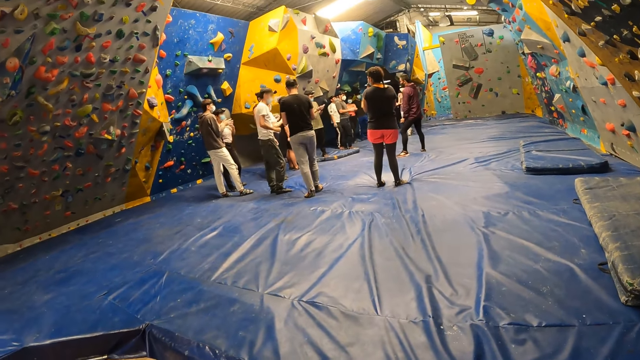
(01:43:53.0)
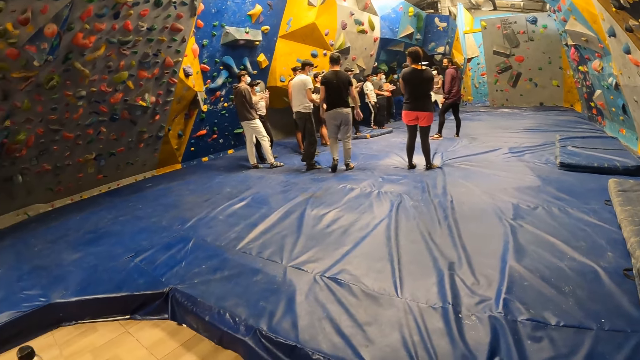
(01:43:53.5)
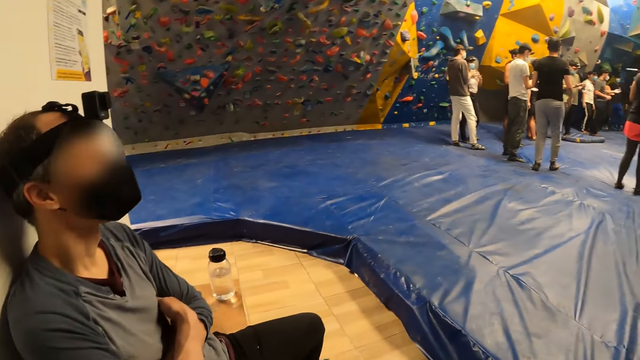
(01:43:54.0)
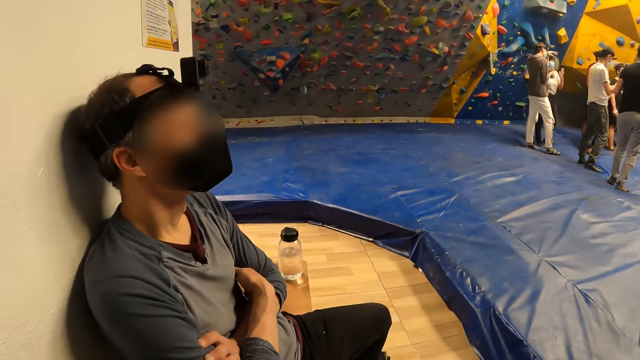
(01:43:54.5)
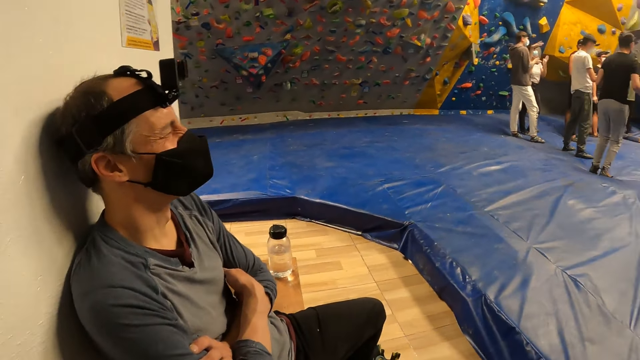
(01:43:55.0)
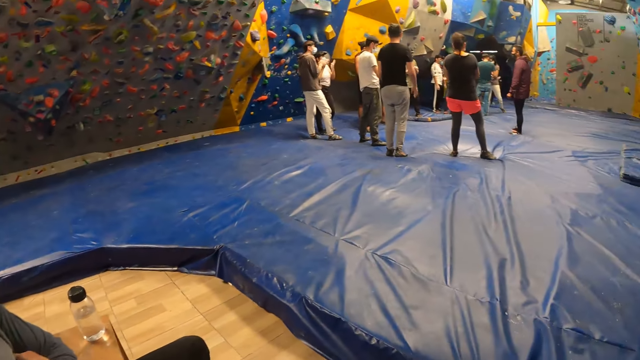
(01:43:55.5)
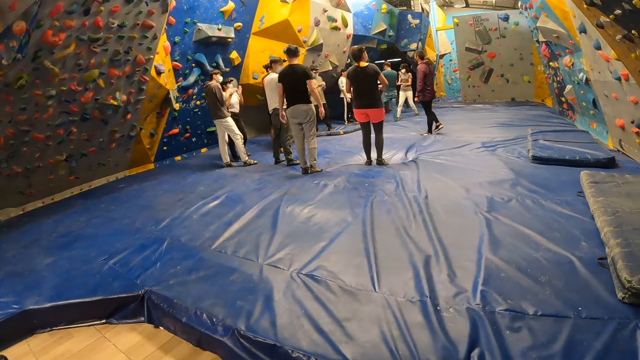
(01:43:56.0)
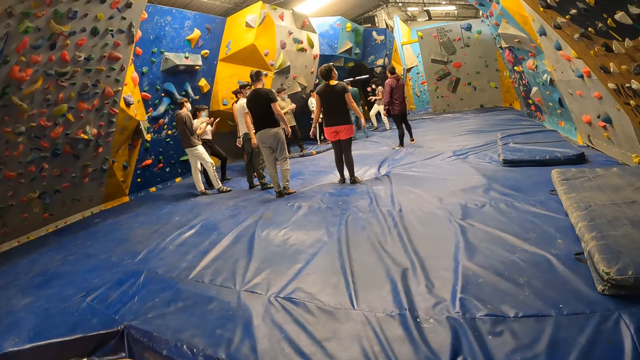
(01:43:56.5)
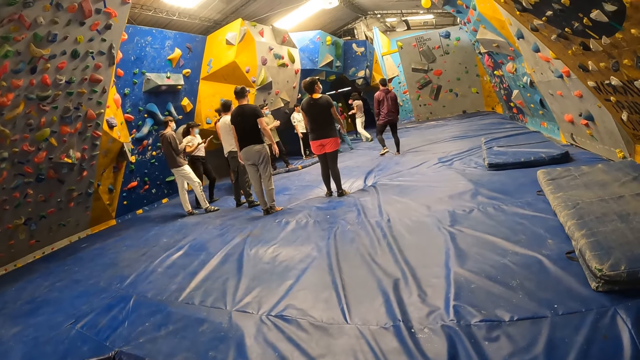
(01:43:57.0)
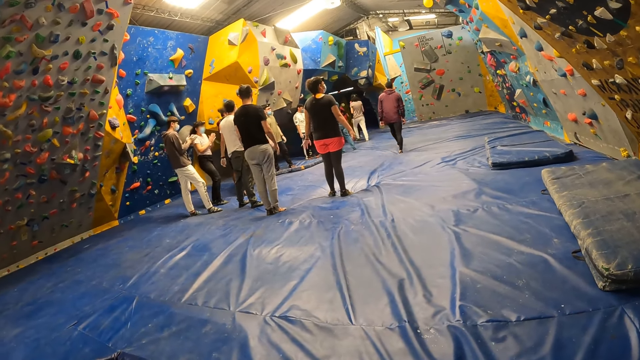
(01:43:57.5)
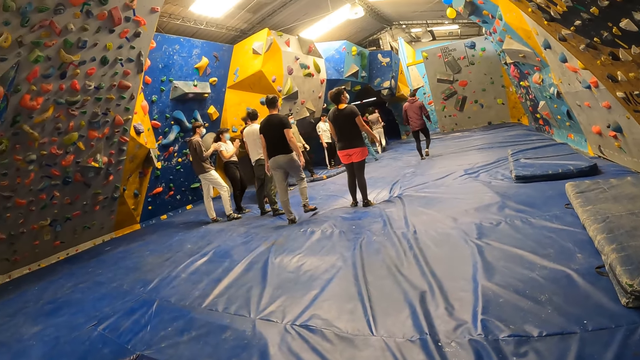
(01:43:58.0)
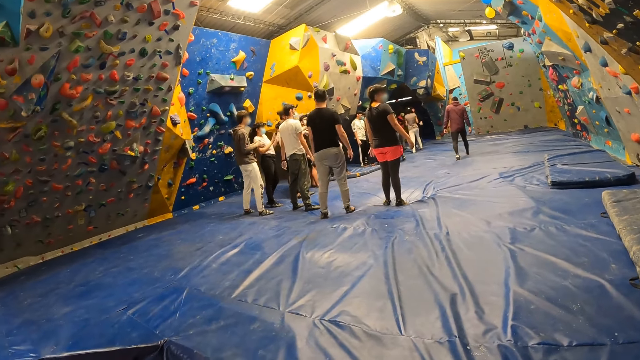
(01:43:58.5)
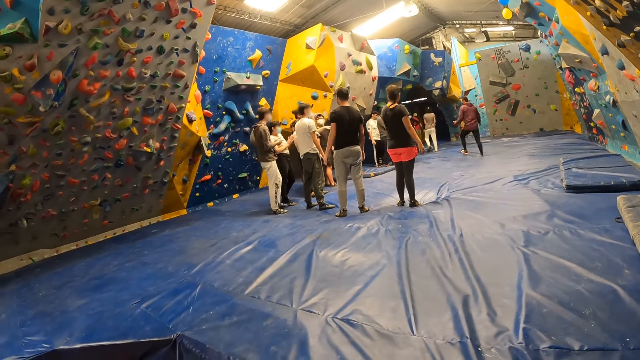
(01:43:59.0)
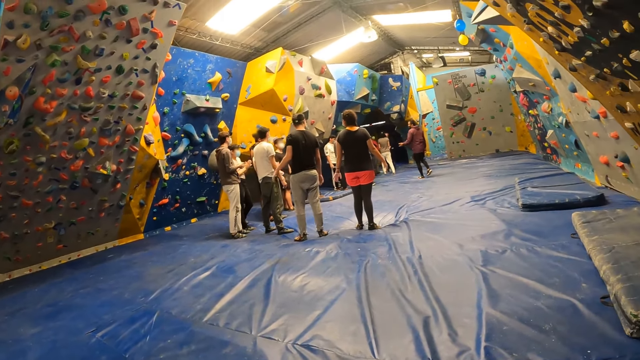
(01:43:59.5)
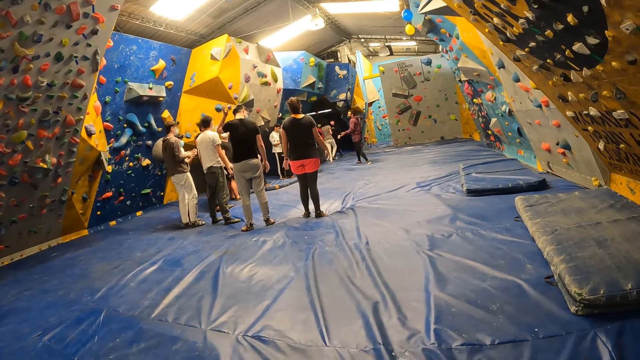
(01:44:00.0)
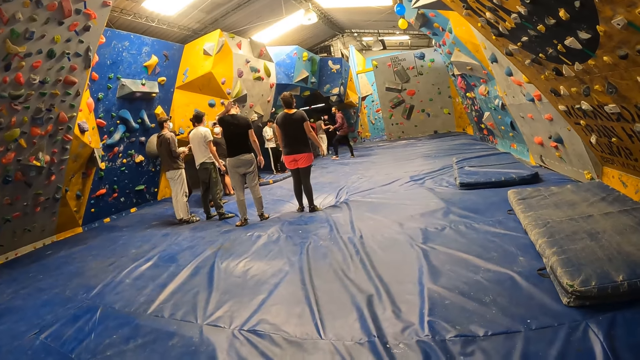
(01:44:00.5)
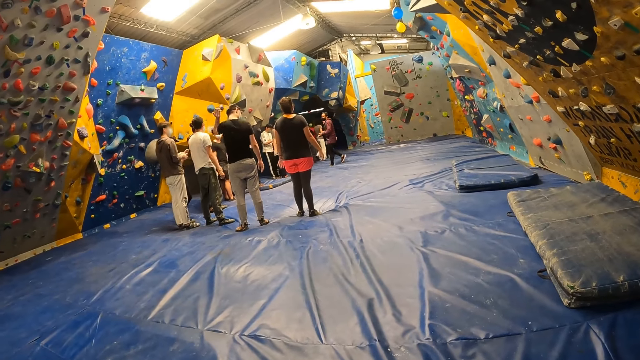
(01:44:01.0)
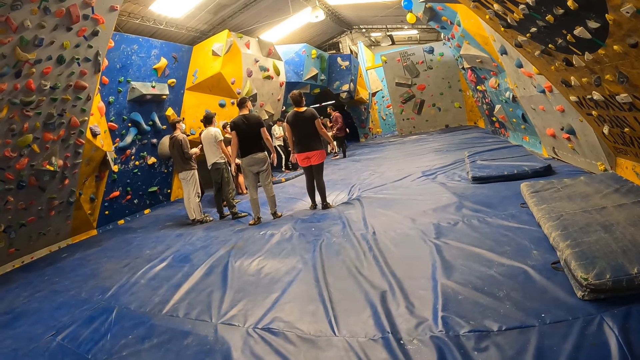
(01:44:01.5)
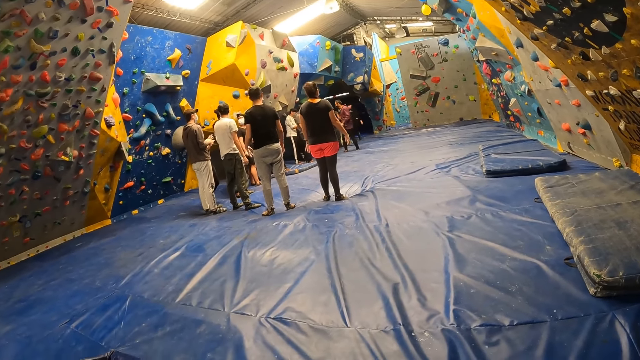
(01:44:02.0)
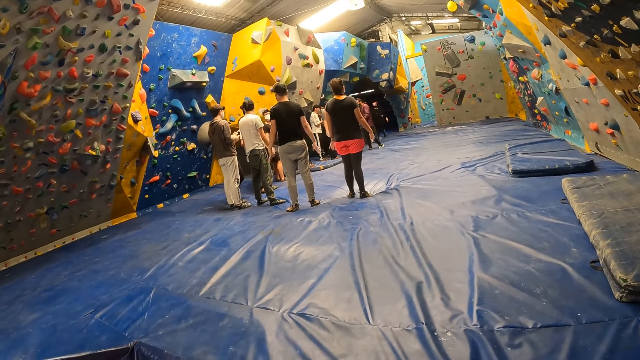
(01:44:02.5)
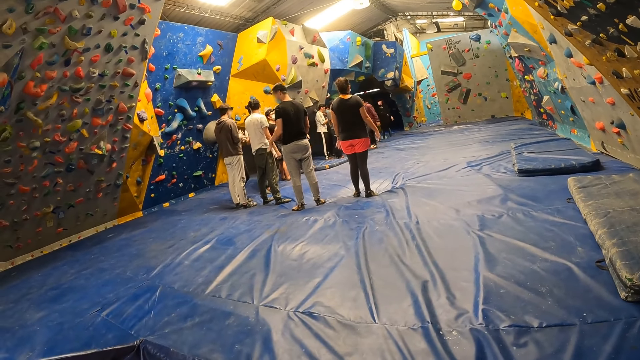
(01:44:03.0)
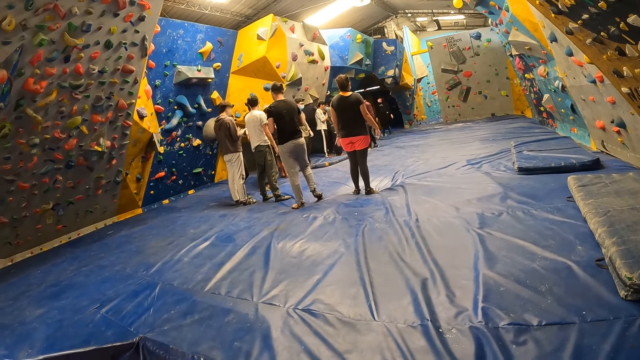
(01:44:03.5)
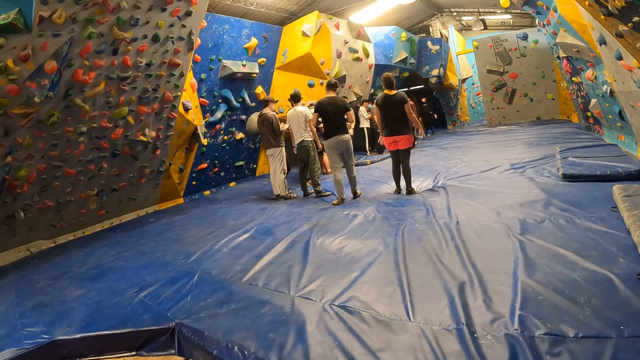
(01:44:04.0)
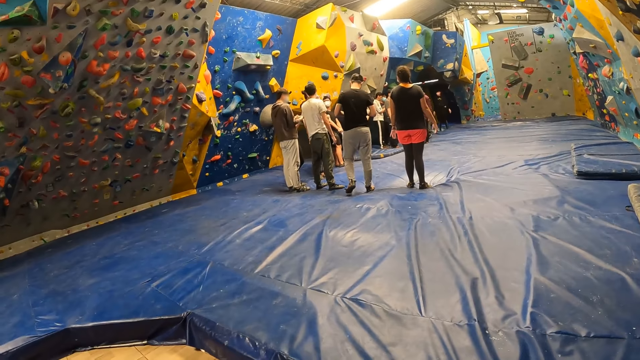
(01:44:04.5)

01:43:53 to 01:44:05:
A person shakes their head.

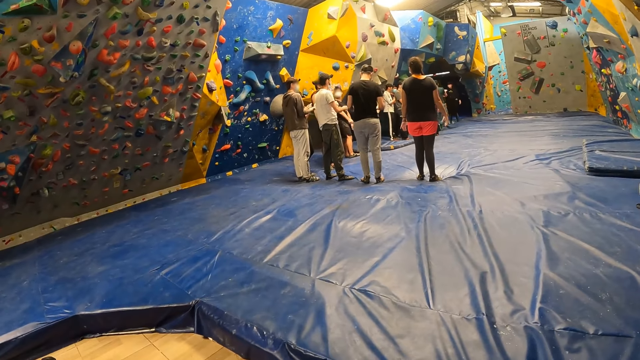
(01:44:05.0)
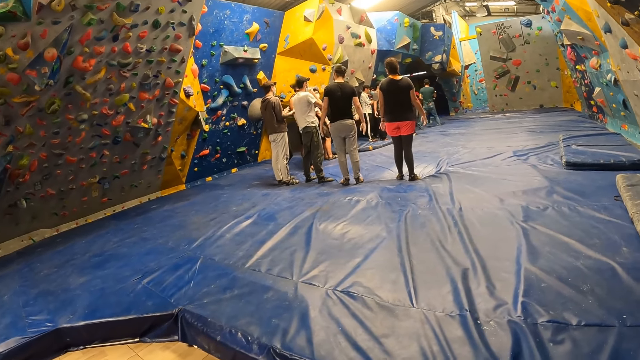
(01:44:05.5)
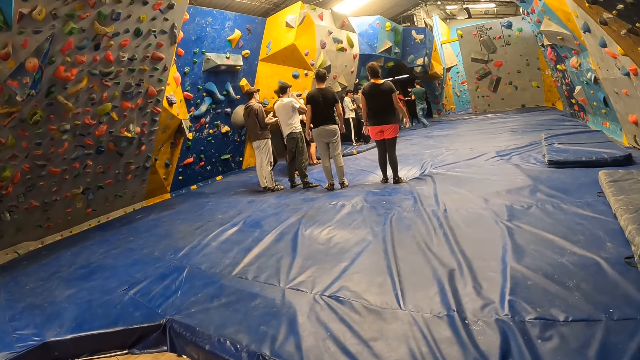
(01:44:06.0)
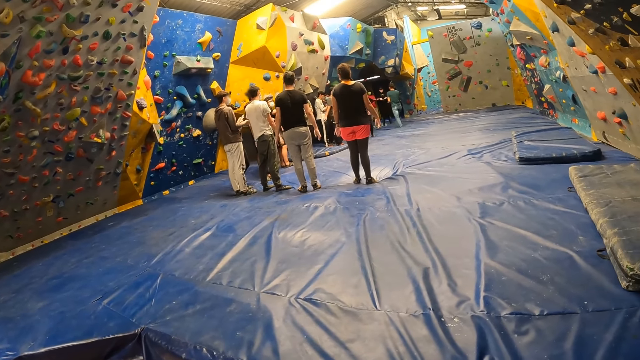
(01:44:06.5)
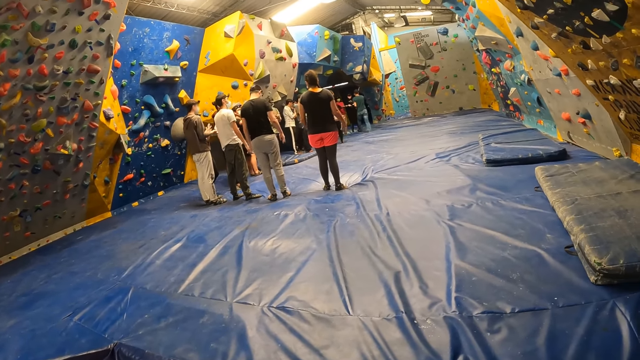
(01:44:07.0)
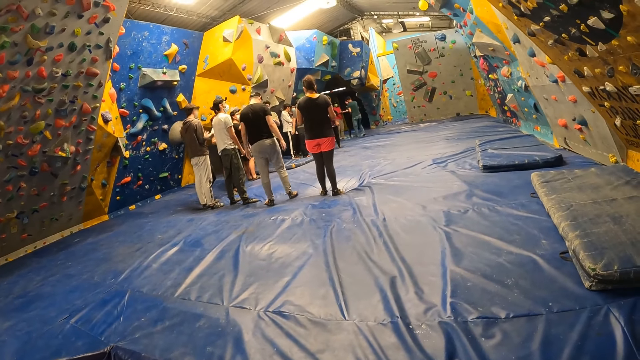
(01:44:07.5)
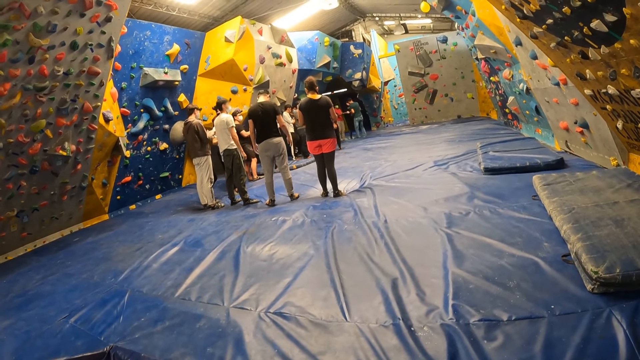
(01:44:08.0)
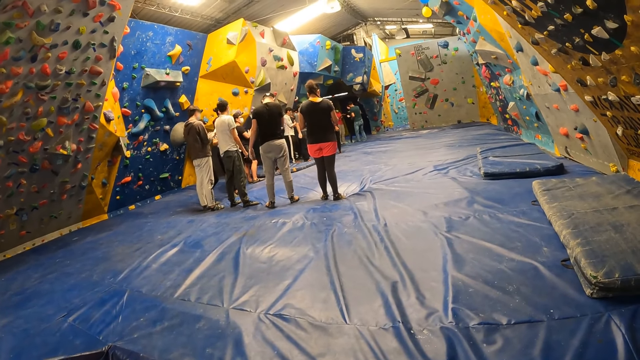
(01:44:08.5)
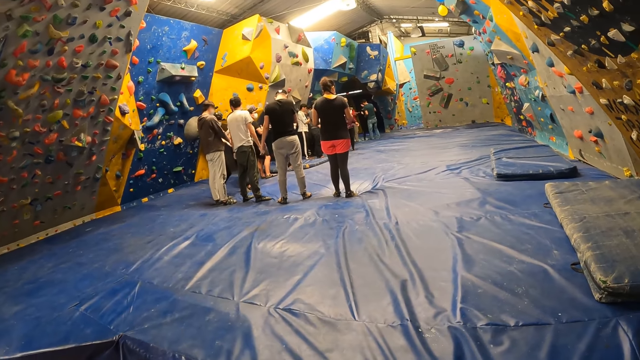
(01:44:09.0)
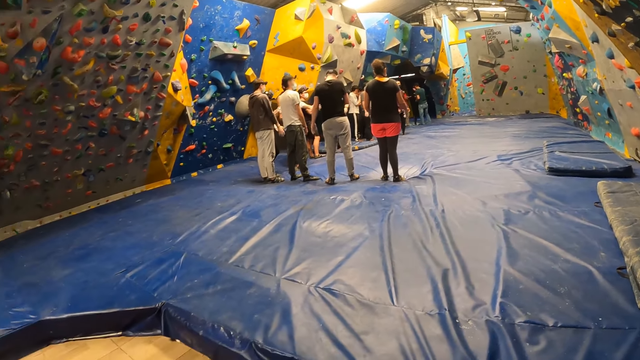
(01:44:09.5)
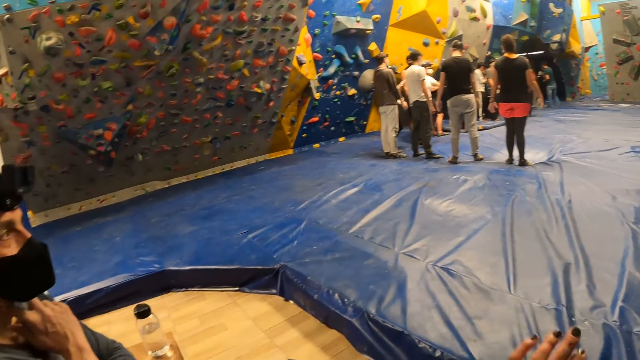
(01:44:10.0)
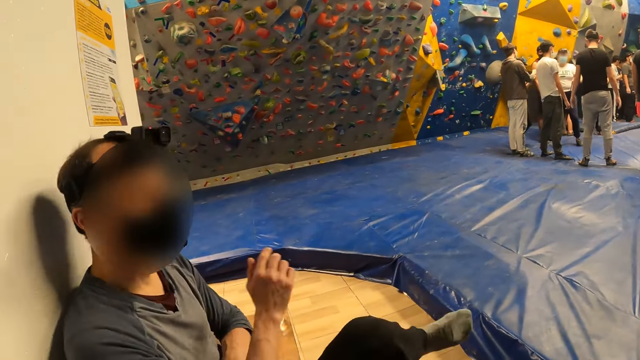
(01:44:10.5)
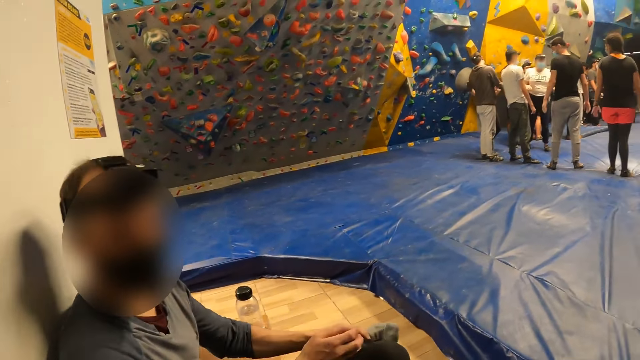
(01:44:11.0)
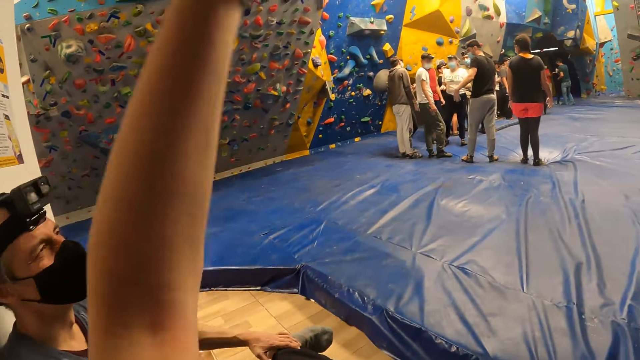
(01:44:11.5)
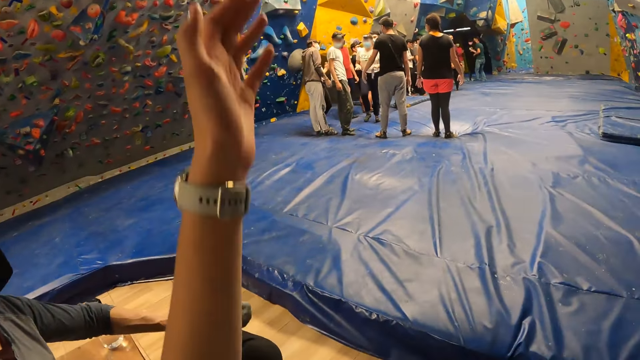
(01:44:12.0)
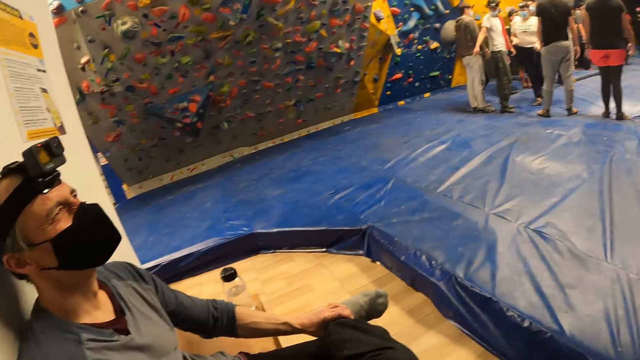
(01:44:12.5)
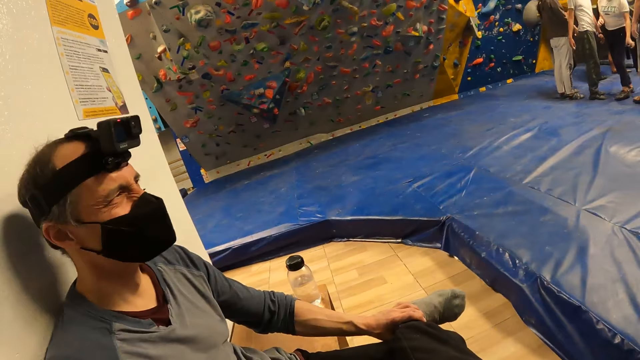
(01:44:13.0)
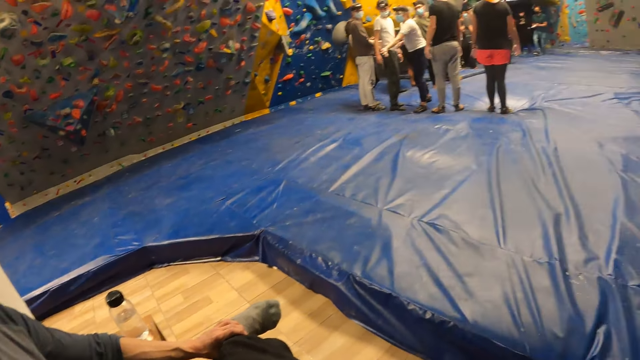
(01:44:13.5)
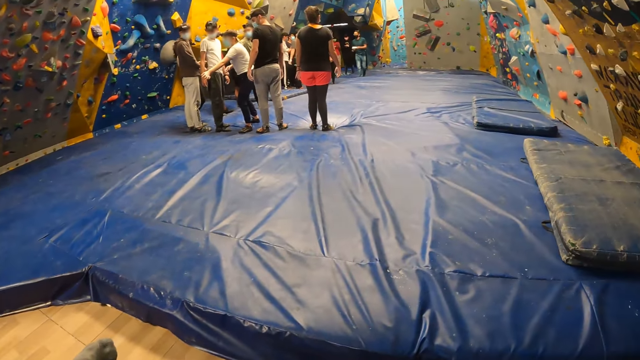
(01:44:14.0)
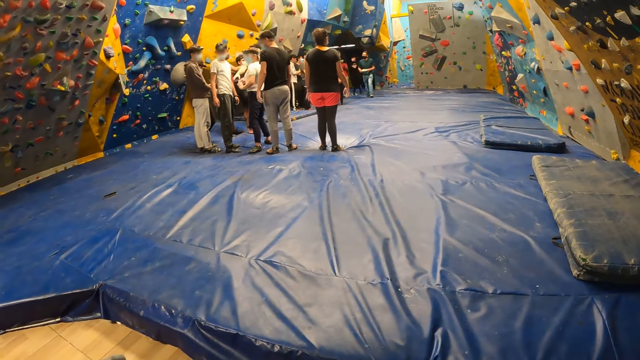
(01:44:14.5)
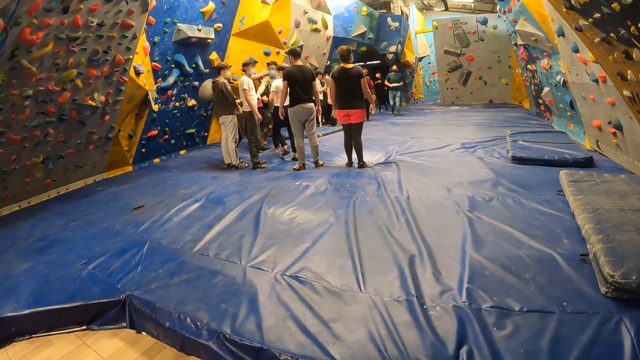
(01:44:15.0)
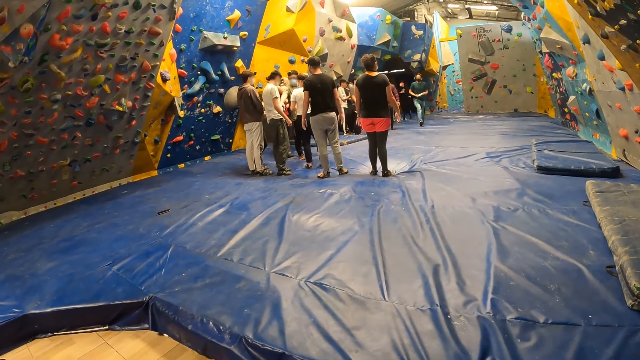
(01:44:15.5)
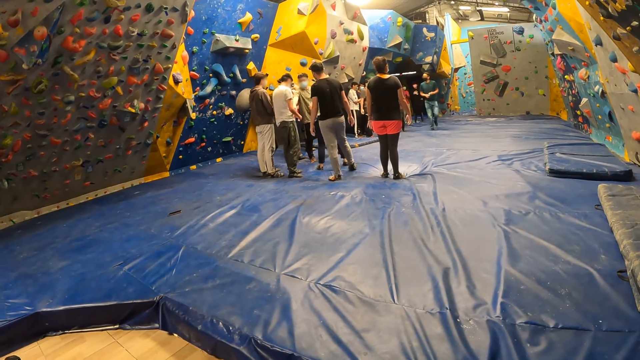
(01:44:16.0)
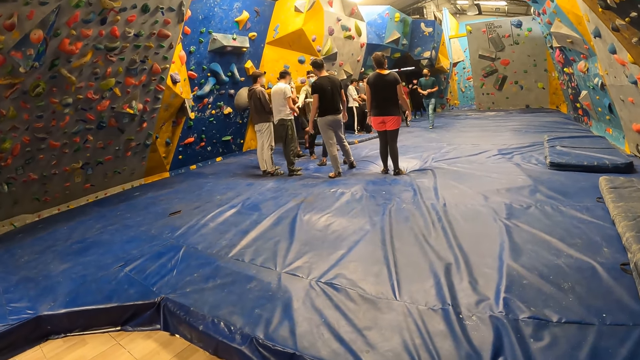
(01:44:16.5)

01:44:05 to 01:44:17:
The camera wearer stretches his left hand towards the climbing ground. A man removes his right hand from his chin. The camera wearer raises his hand. The man places his right hand on his leg. The camera wearer waves his left hand and lowers his right hand.
